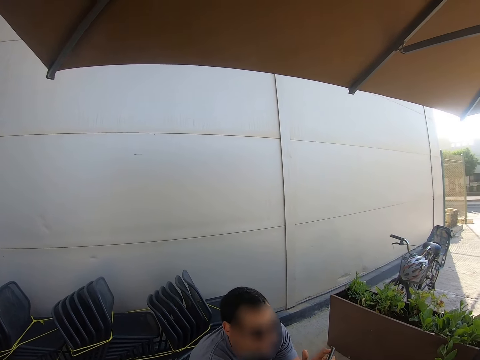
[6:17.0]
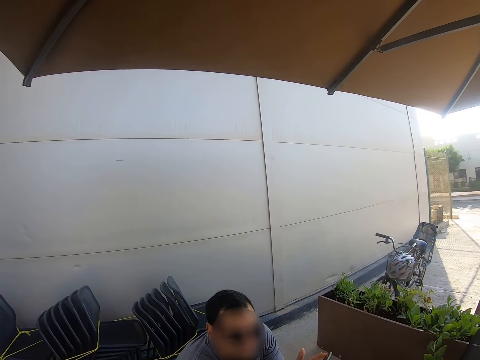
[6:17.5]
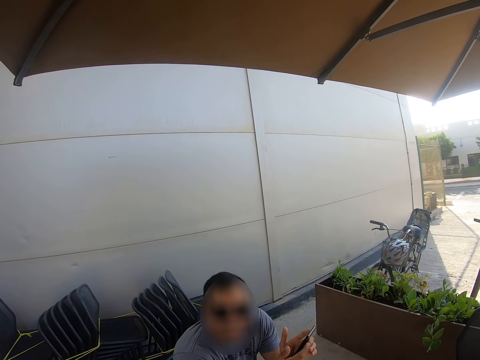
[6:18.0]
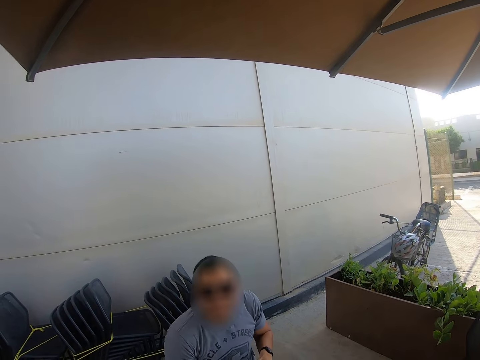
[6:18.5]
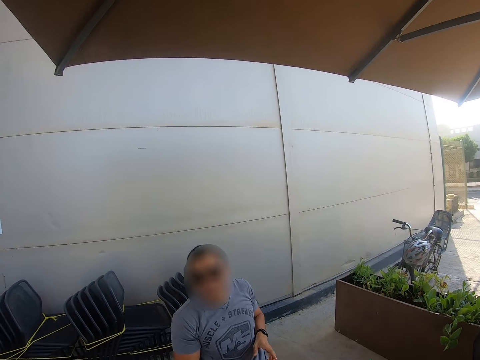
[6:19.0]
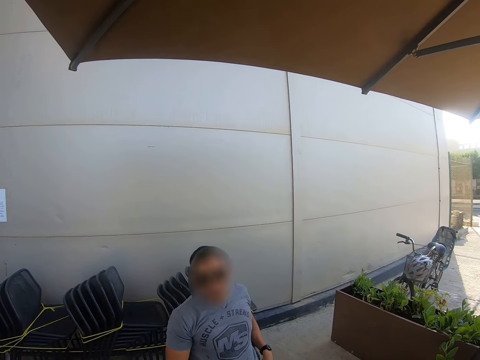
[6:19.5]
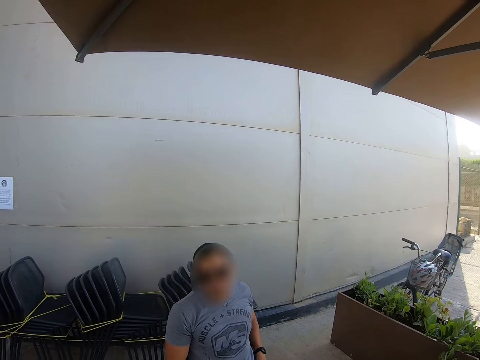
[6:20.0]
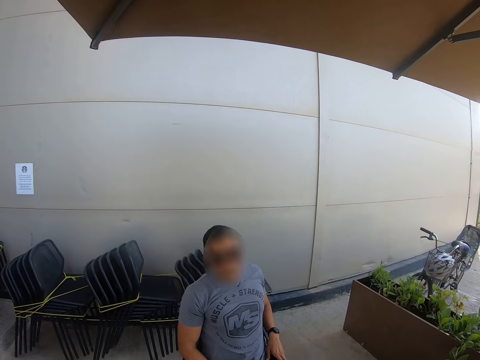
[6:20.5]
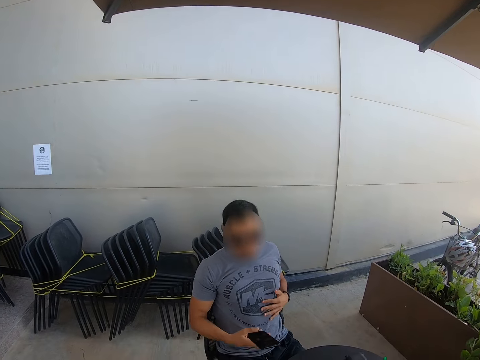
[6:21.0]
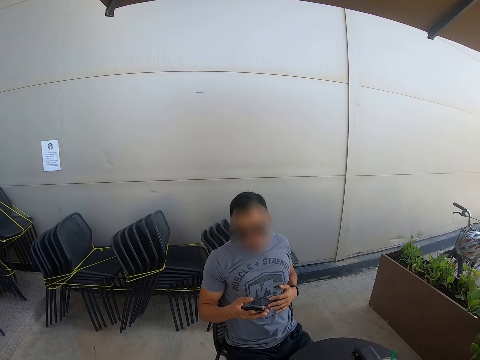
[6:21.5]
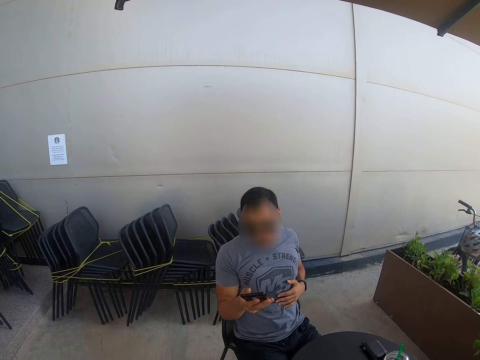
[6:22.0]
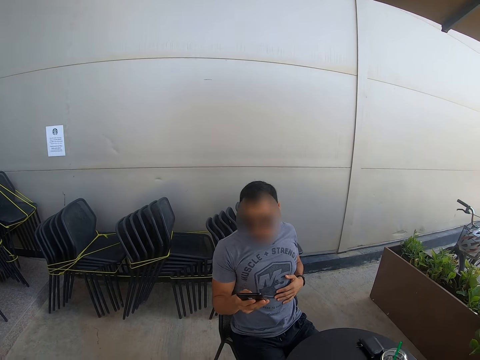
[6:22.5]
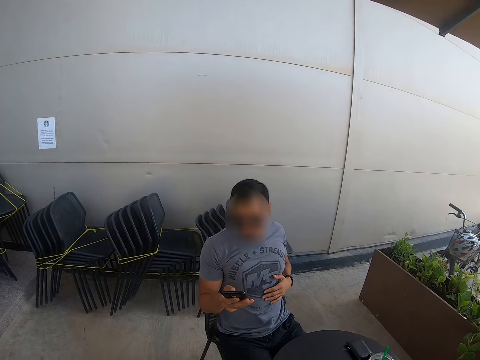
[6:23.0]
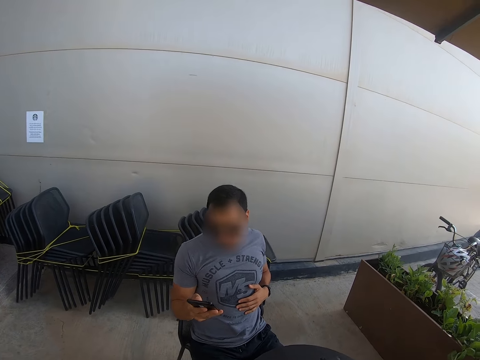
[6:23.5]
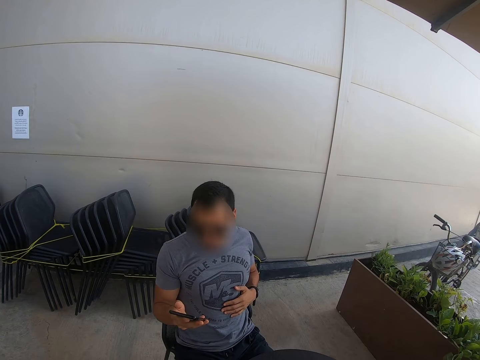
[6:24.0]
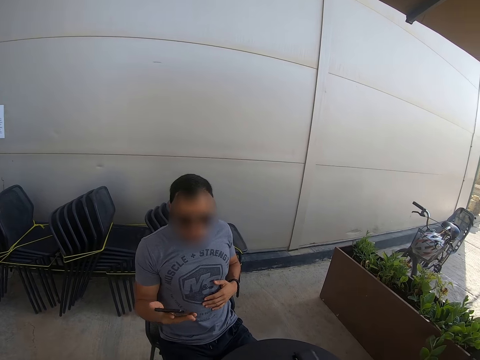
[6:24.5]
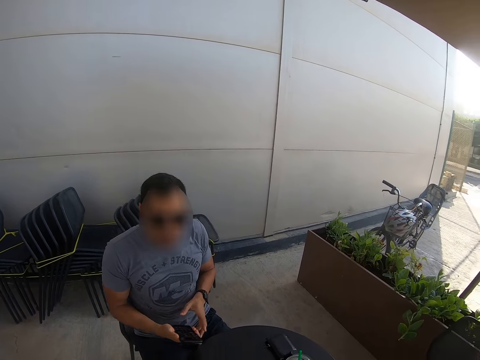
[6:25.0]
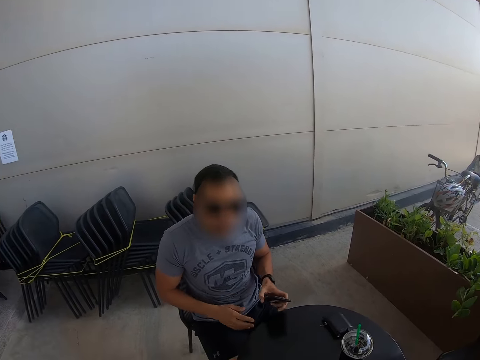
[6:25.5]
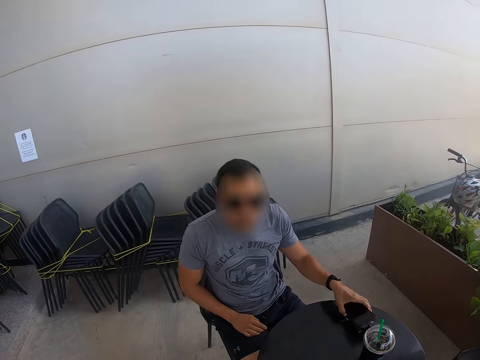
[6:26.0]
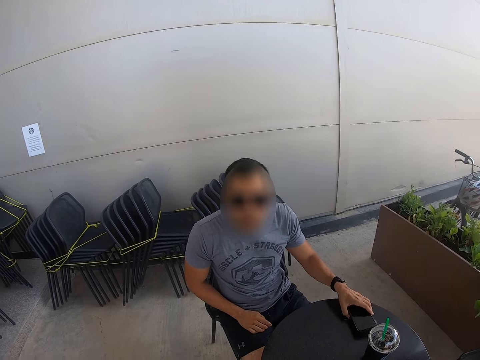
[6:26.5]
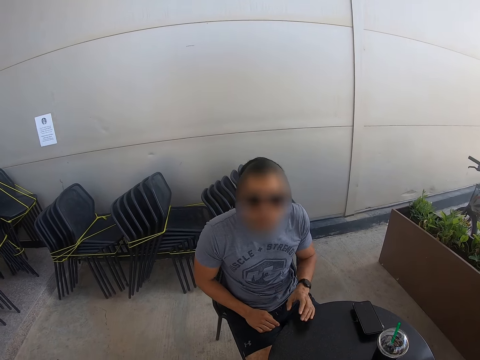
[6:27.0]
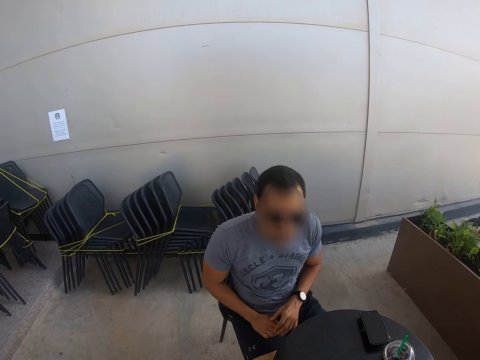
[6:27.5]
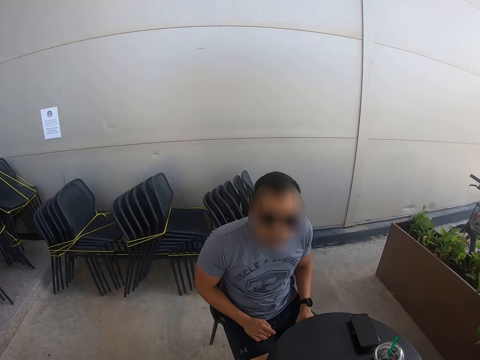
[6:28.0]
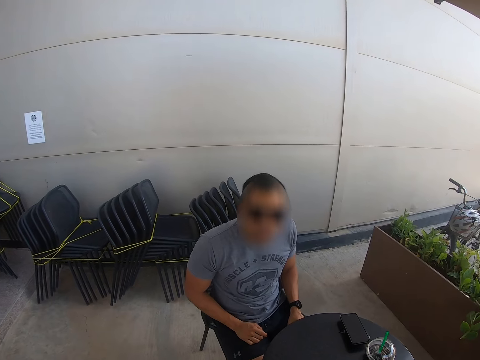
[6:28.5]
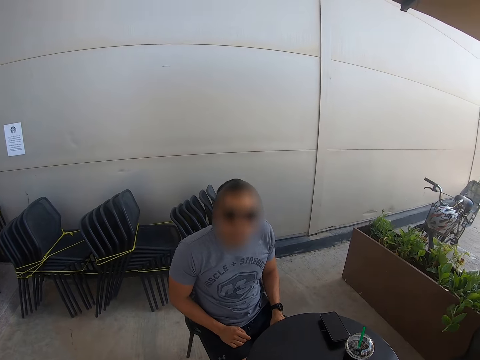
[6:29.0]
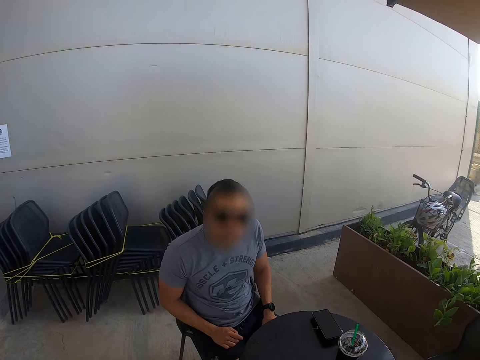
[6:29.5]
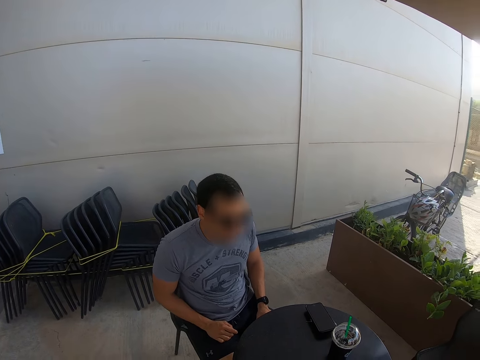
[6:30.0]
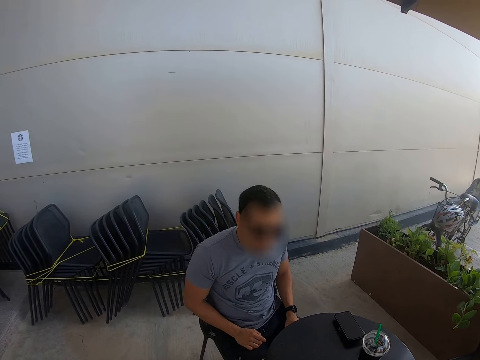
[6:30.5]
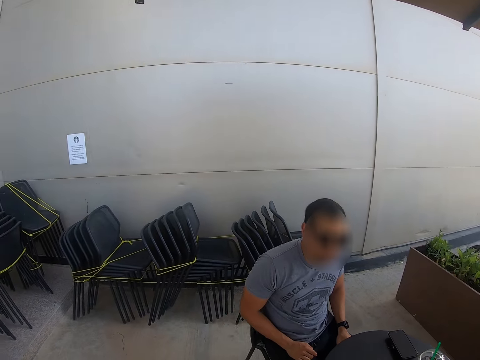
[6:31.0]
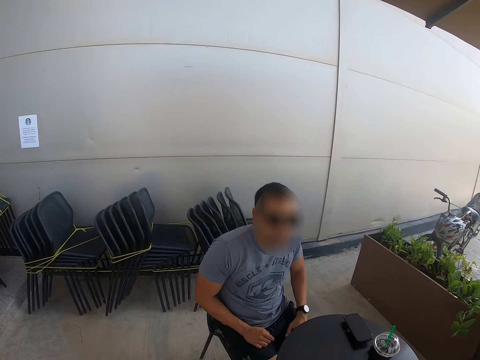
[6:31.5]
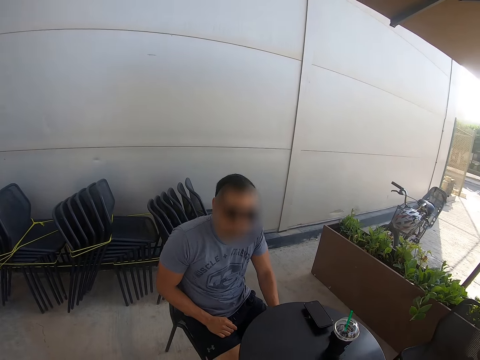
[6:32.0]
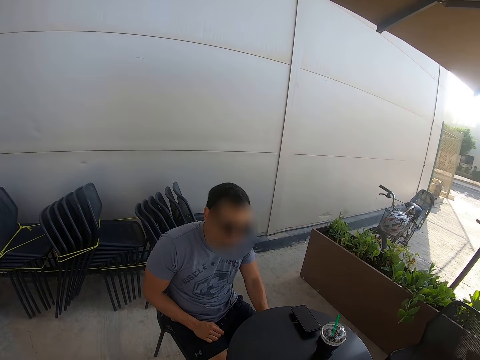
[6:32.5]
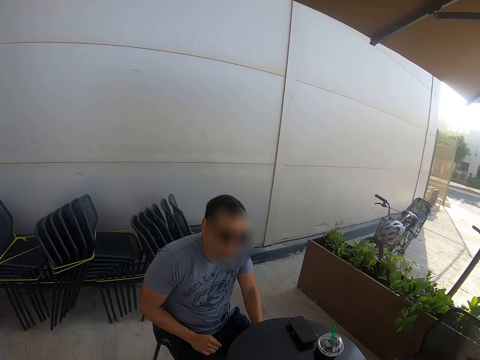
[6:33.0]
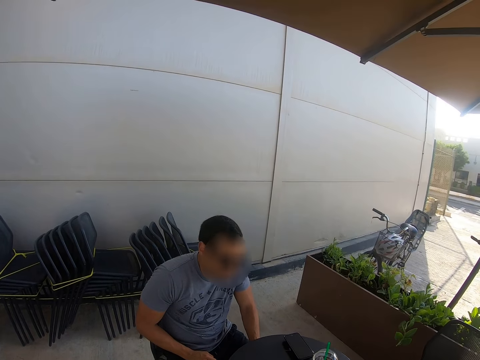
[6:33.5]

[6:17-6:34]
A man leans on the chair, holds his chest and uses a phone. The man puts the phone on the table. The camera wearer places the phone on the table. The man puts his hands on the lap. The man talks to the camera wearer.

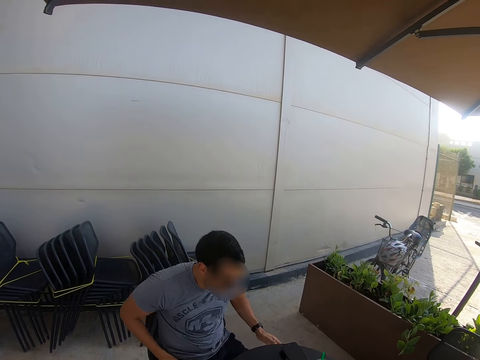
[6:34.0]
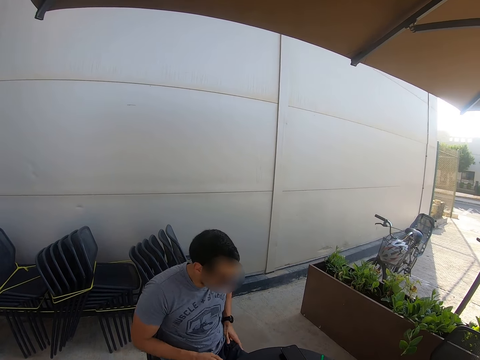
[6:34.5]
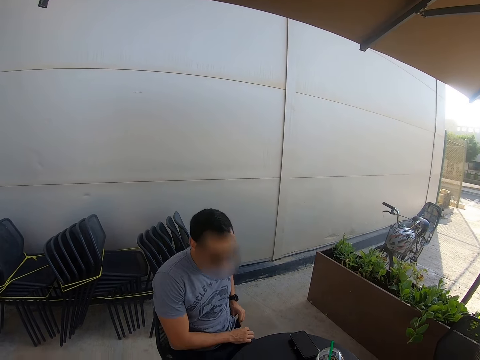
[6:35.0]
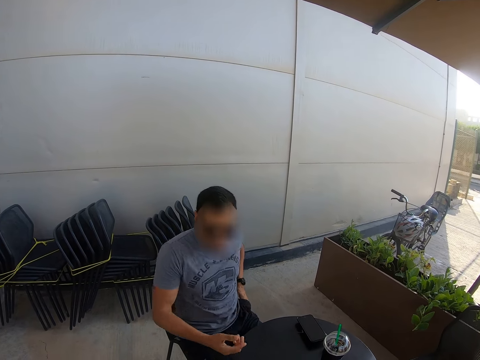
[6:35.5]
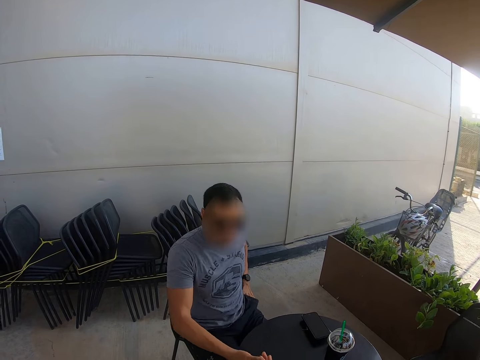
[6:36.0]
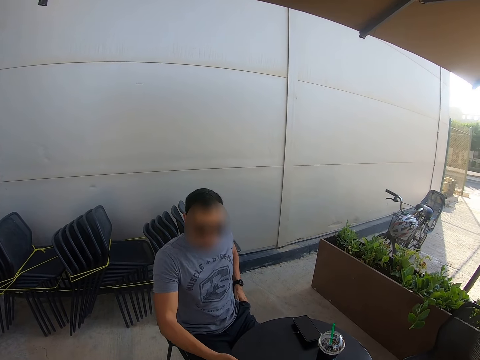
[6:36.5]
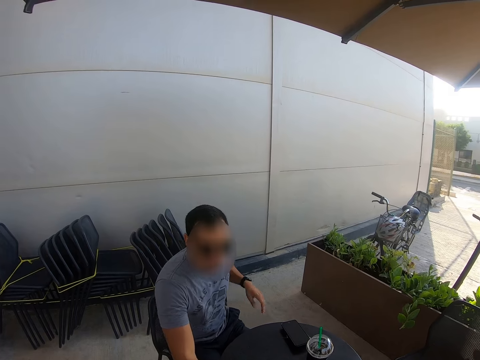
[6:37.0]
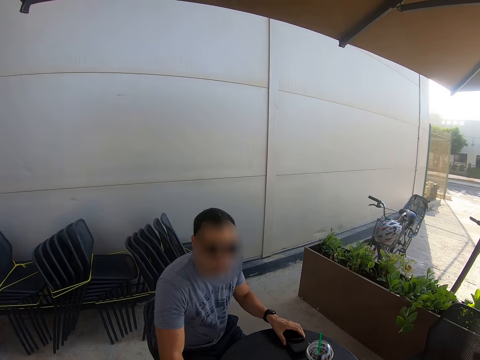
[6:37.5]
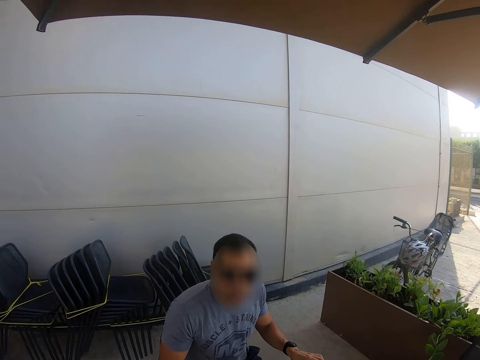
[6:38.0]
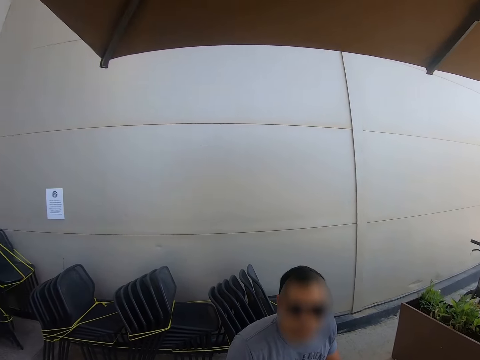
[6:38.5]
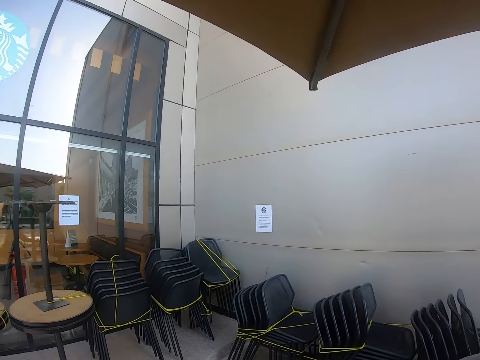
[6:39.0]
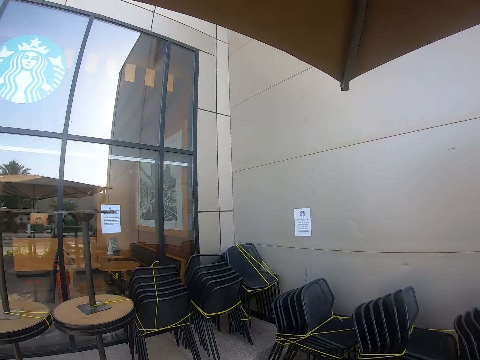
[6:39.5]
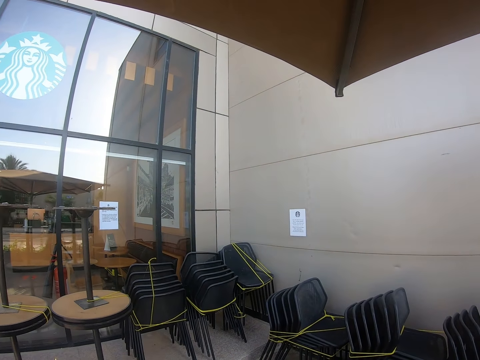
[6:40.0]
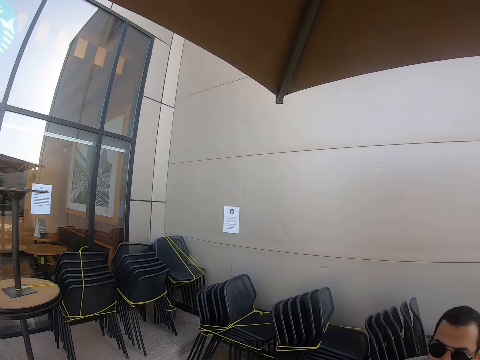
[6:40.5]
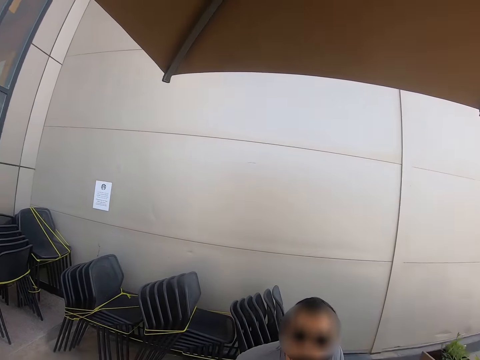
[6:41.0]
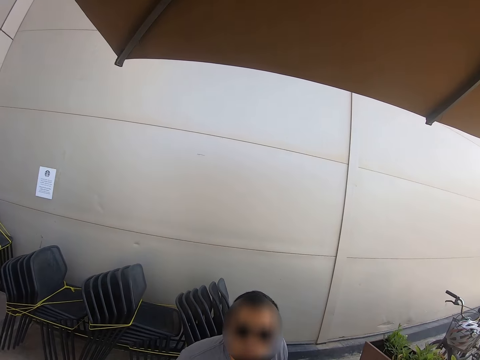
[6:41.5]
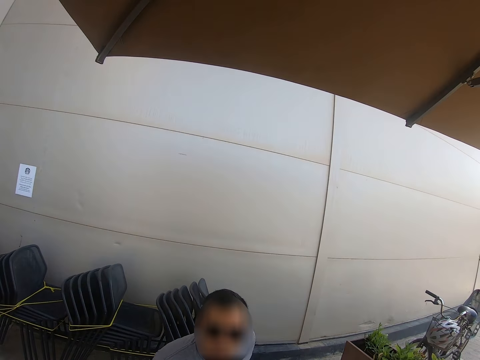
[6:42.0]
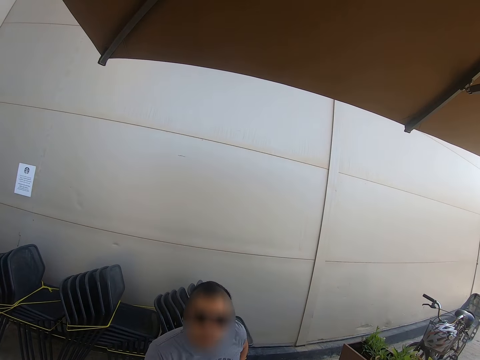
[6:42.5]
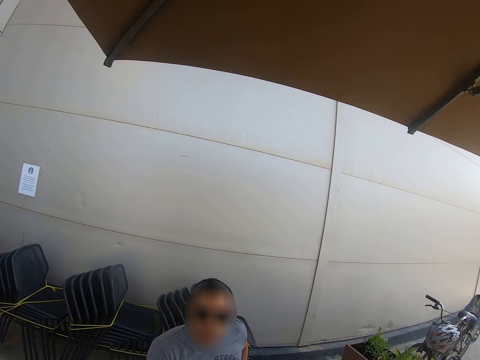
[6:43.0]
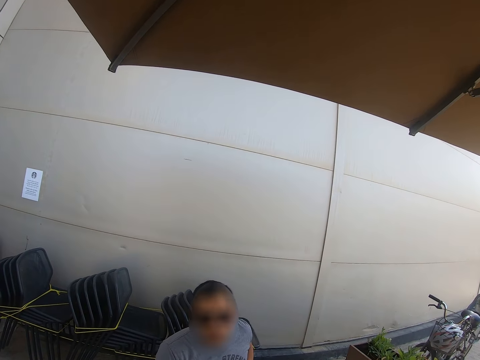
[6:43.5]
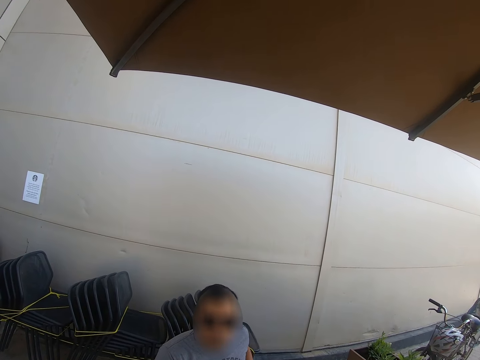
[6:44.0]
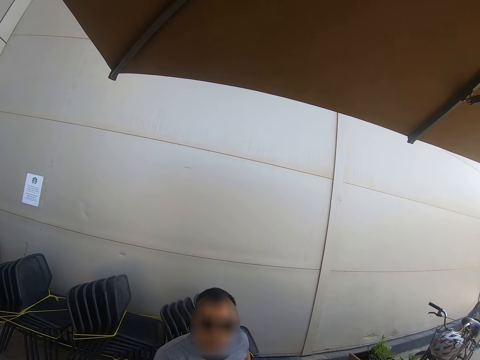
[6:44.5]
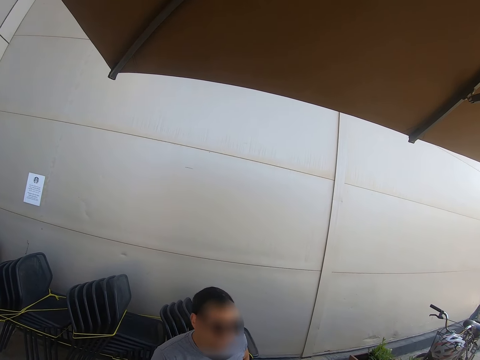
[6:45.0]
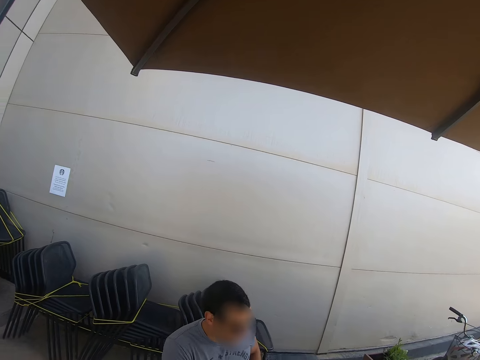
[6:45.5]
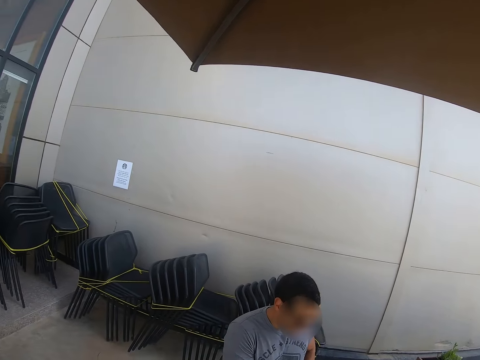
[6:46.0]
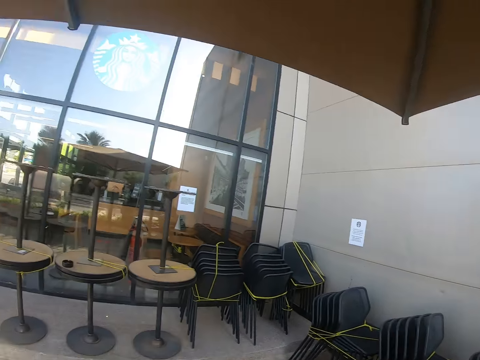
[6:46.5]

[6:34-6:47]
A man puts the phone in the pocket. The camera wearer looks around.
